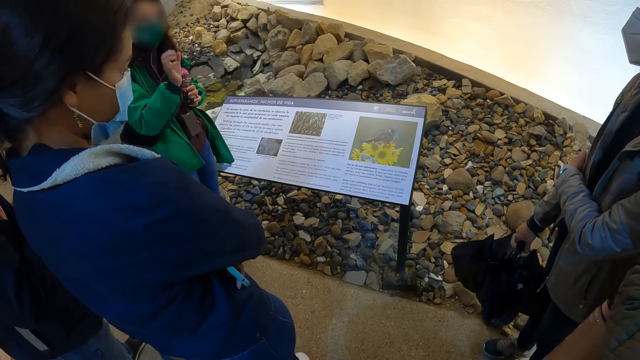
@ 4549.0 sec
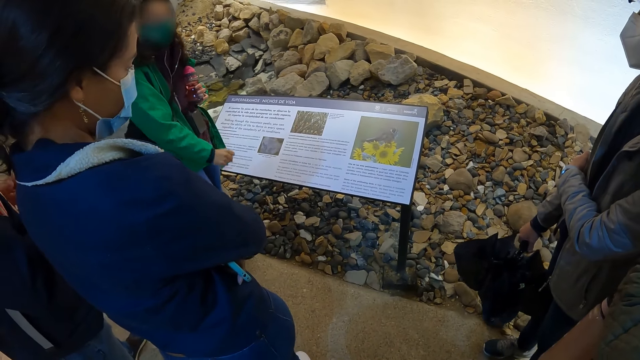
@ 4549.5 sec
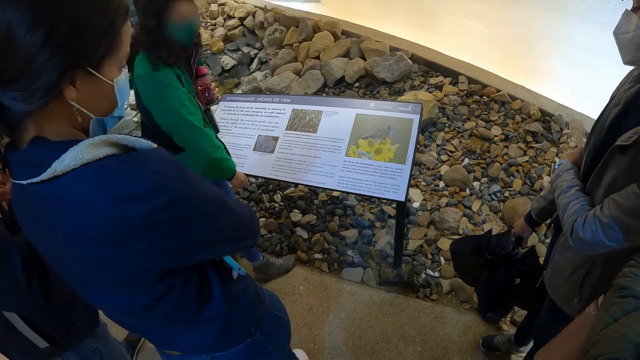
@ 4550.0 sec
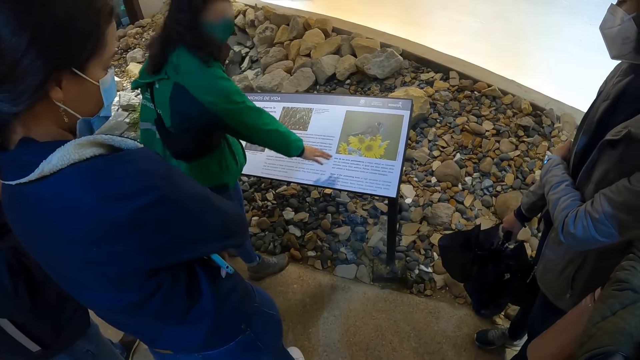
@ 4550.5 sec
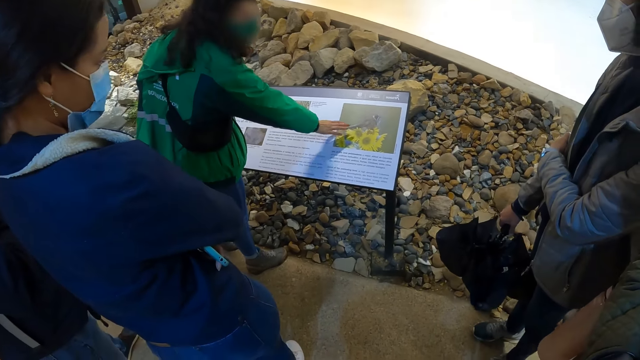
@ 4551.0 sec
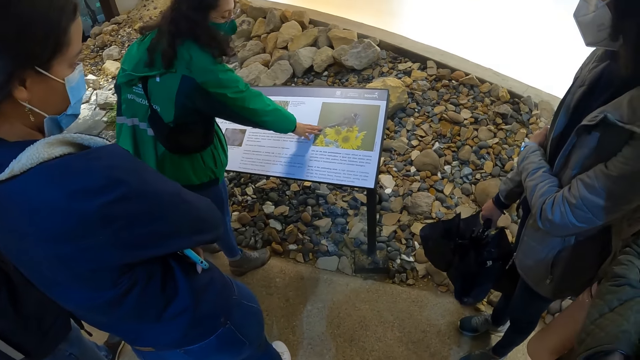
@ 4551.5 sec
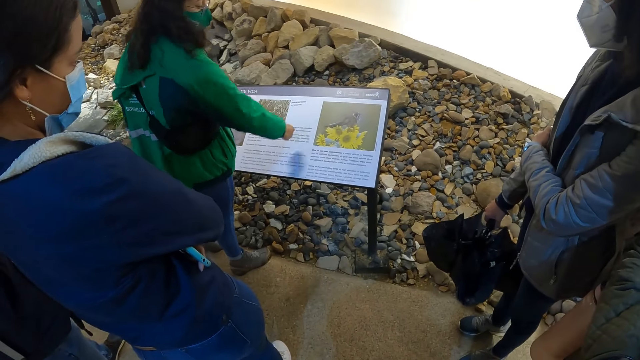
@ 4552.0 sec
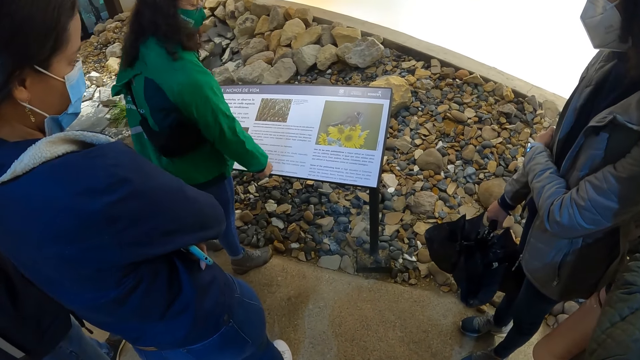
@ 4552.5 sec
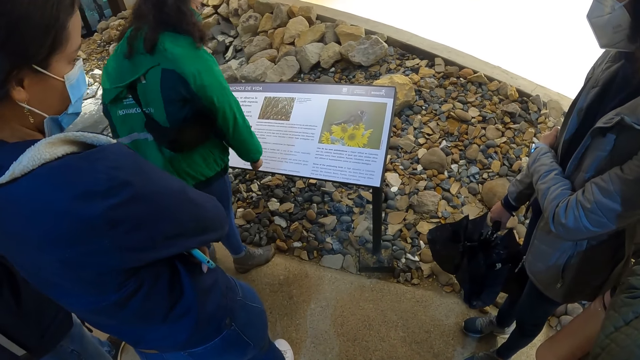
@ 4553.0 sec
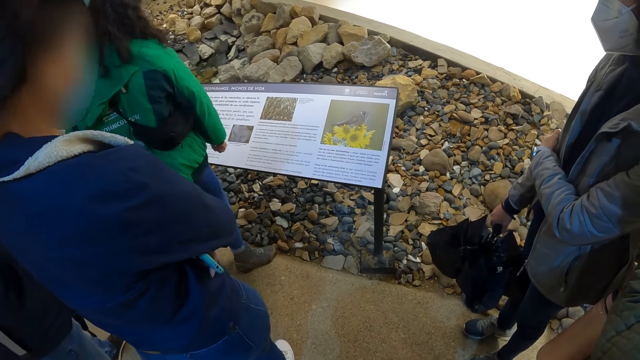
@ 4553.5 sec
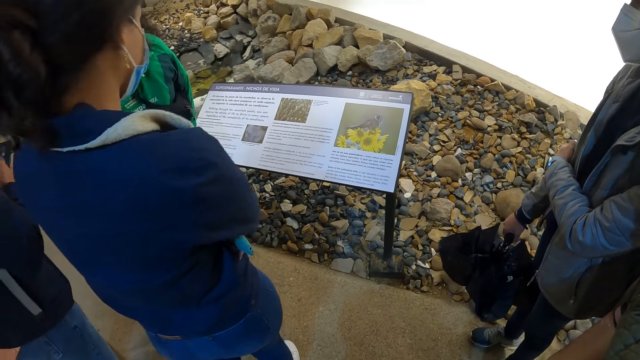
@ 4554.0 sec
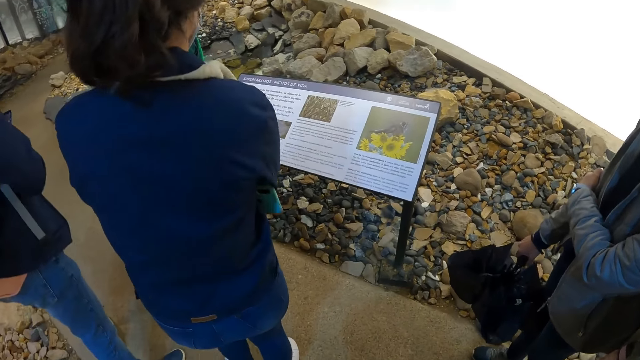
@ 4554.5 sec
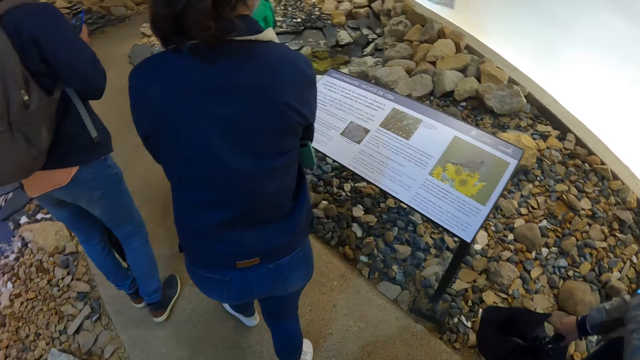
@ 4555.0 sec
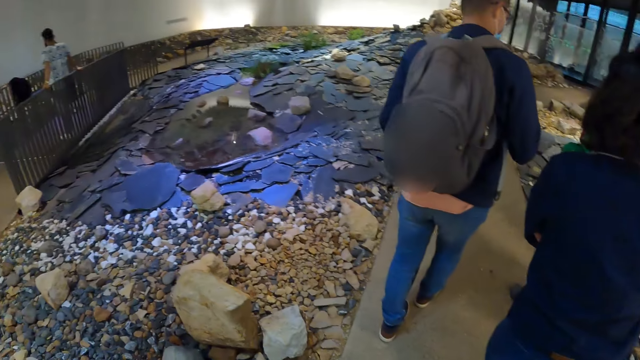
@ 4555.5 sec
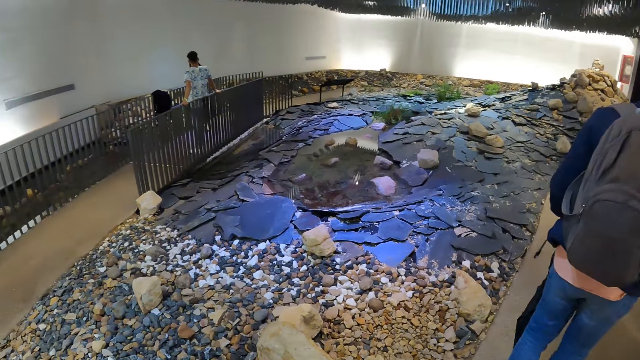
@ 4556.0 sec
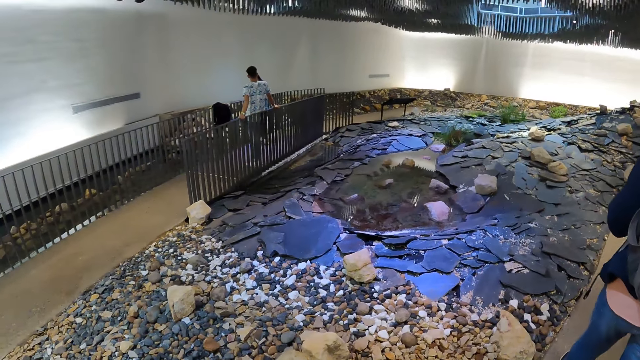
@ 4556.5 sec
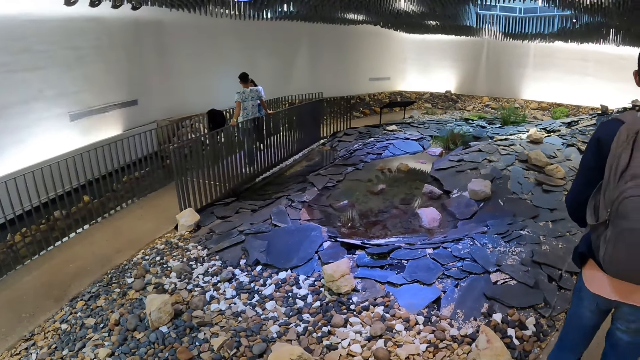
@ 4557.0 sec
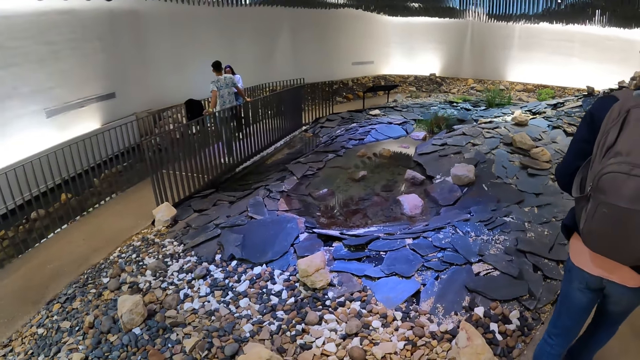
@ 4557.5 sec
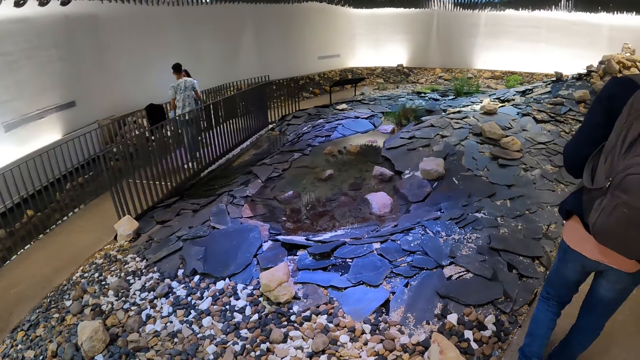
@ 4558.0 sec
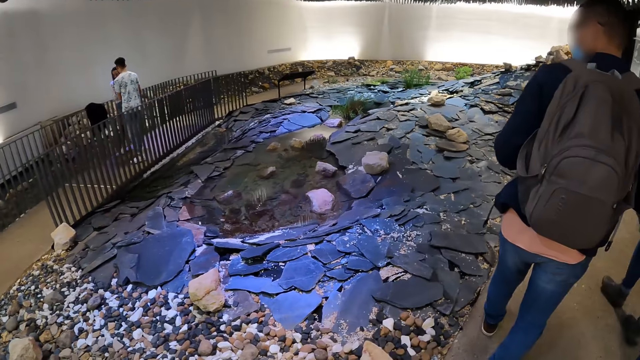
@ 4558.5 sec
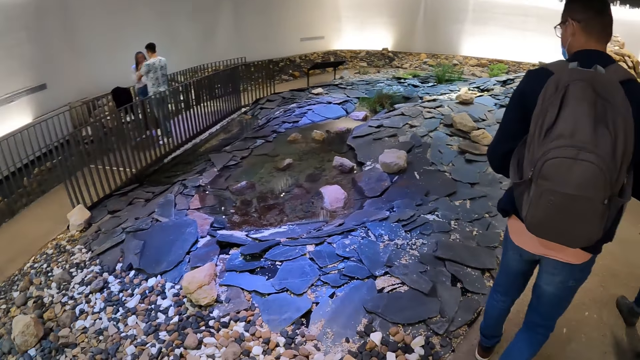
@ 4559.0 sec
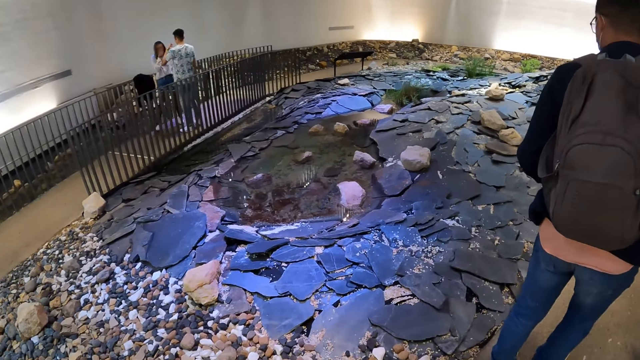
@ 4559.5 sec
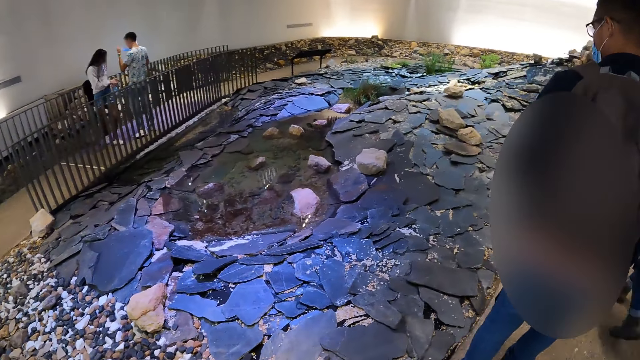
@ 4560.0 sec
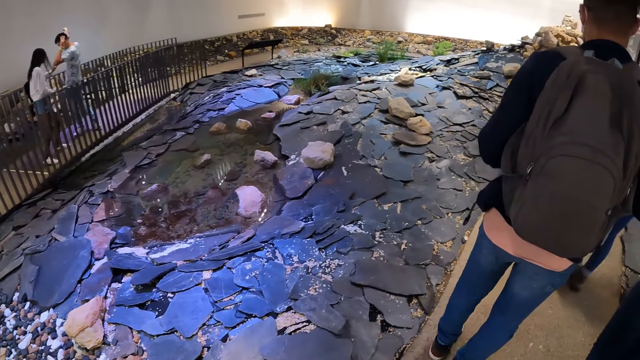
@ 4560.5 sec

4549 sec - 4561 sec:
The woman places her right hand on a description board. The camera wearer walks around the historical site.

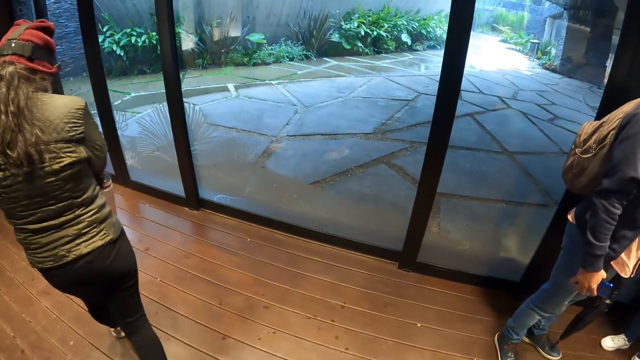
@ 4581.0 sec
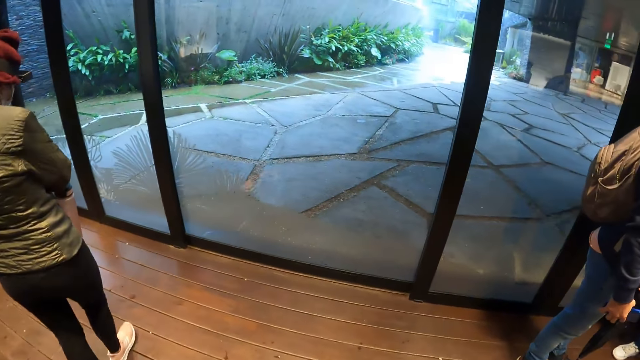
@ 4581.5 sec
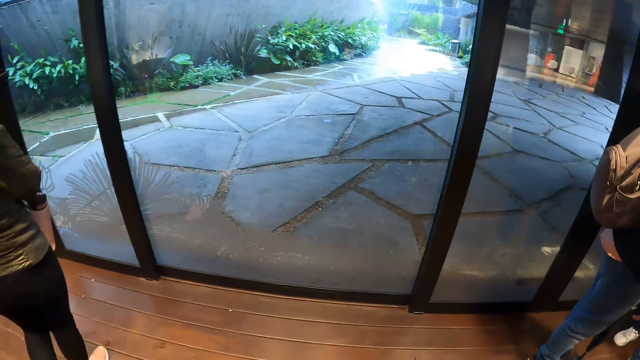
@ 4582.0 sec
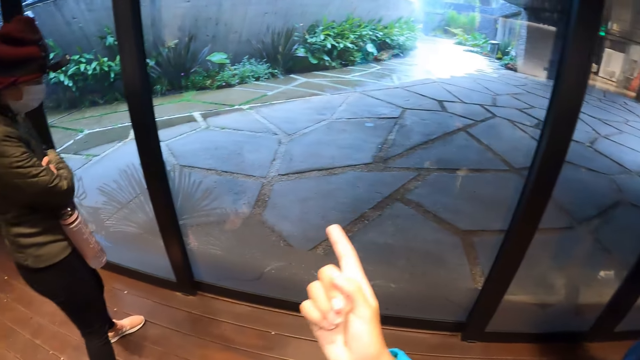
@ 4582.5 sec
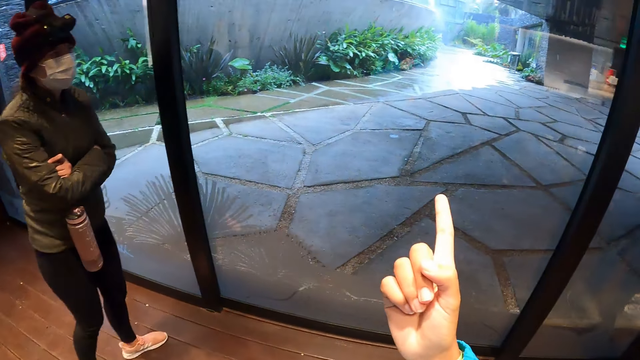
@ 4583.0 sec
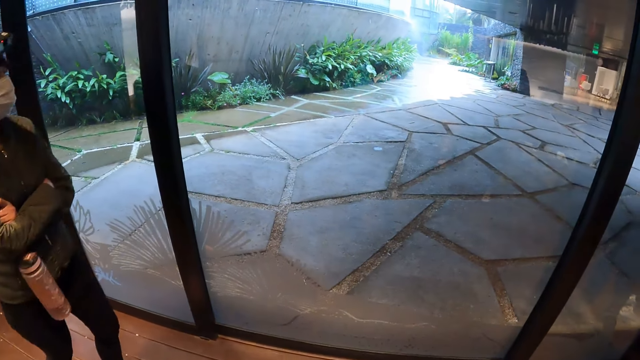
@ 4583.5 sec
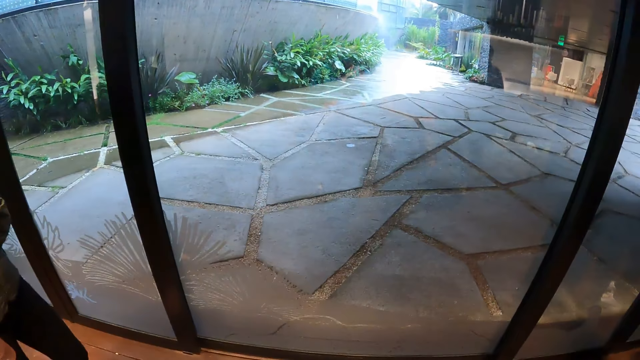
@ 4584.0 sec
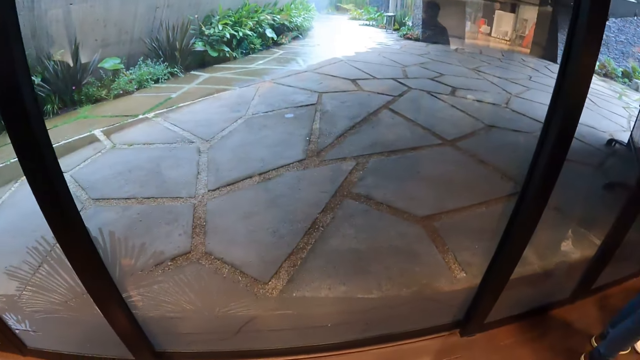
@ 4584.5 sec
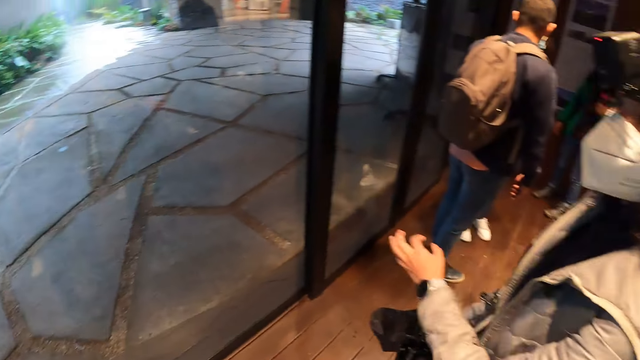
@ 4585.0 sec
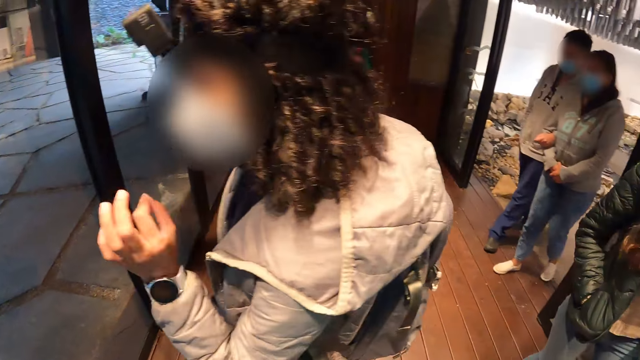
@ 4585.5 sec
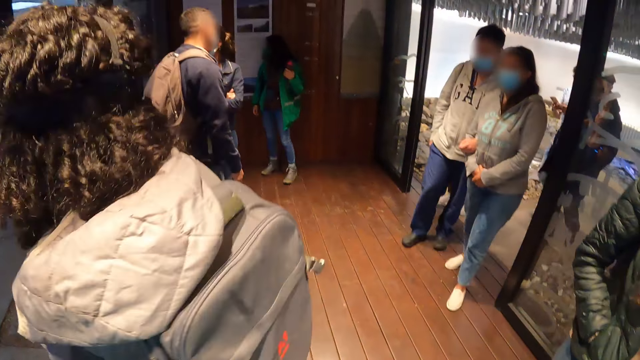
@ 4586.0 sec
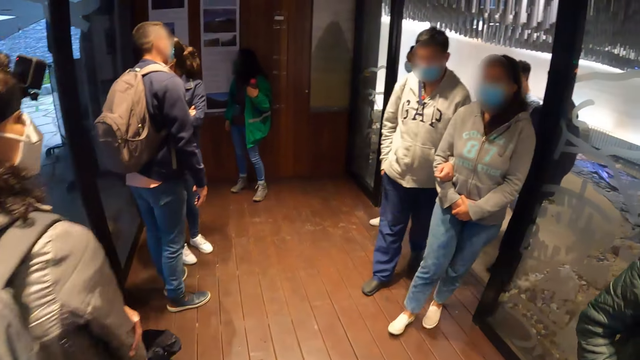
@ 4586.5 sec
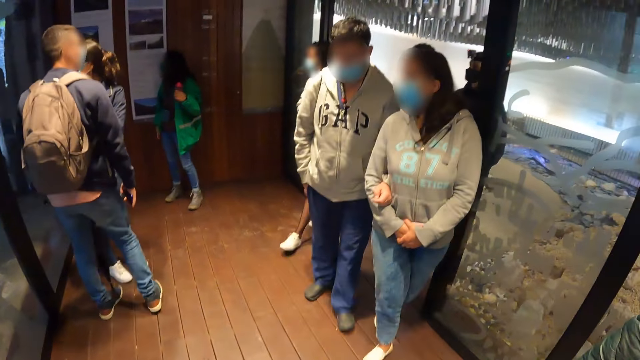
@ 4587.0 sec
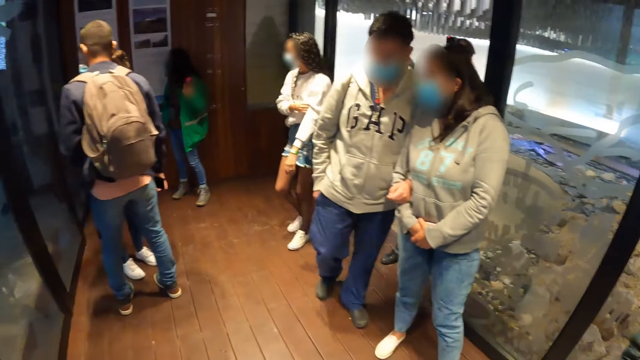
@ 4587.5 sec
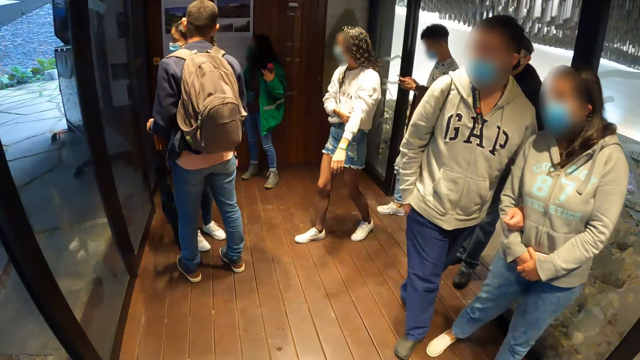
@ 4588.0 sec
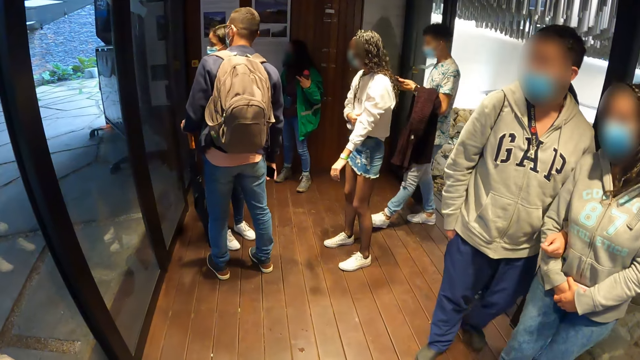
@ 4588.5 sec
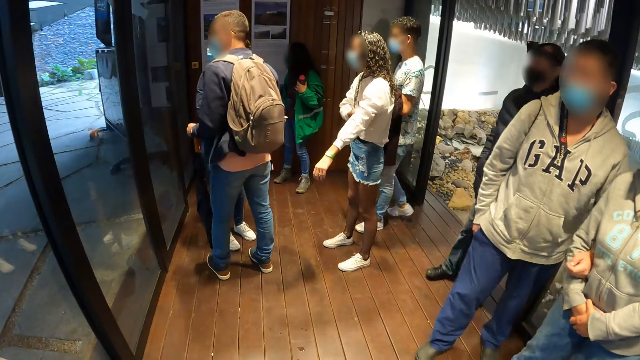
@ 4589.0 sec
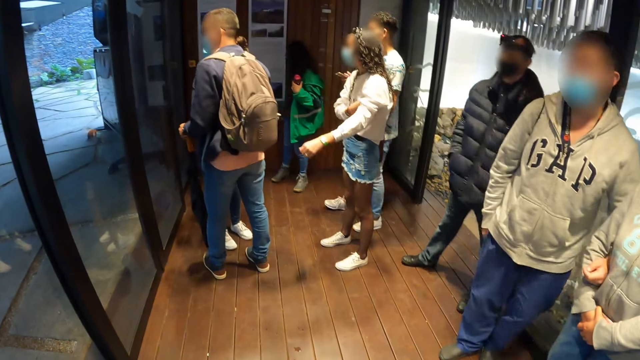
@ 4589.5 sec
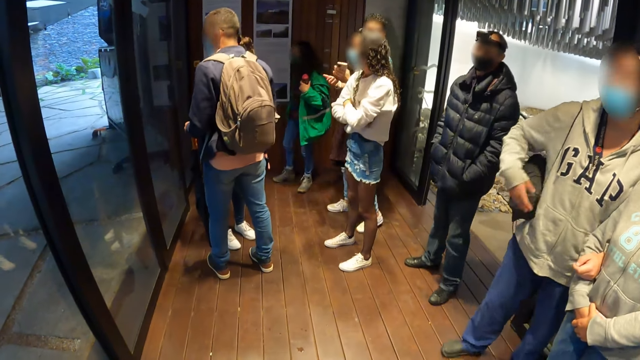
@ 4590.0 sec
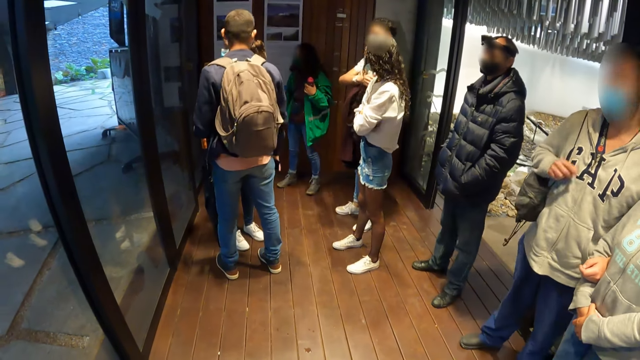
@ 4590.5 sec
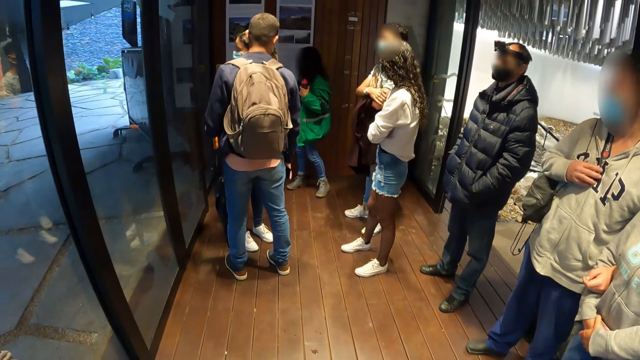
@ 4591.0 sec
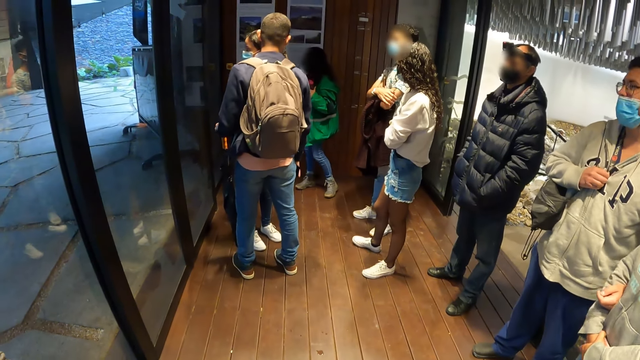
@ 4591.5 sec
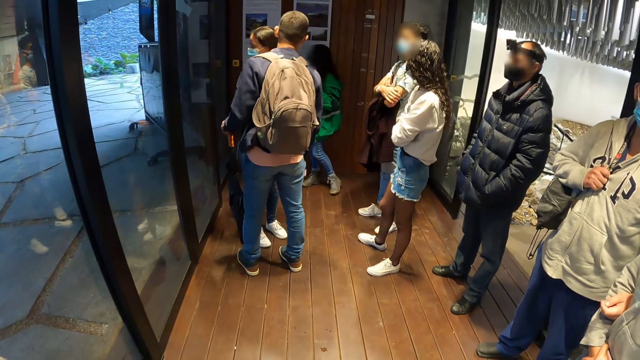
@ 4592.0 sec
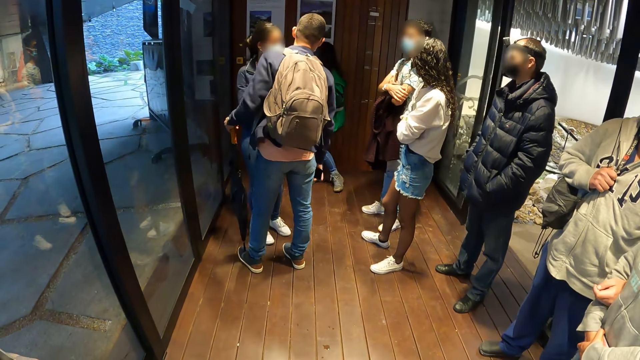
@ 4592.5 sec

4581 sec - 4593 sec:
The camera wearer points at something with their hand. They converse with a female.
